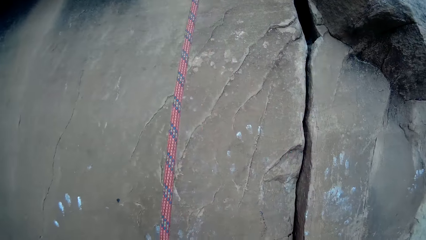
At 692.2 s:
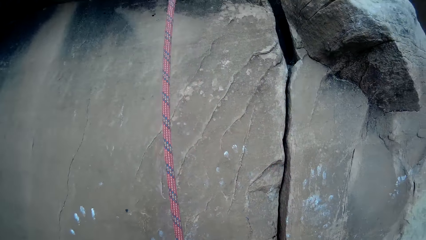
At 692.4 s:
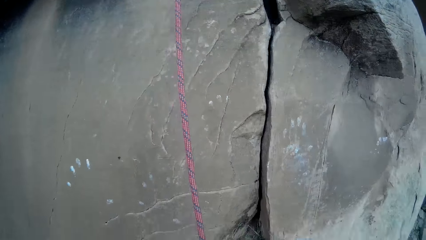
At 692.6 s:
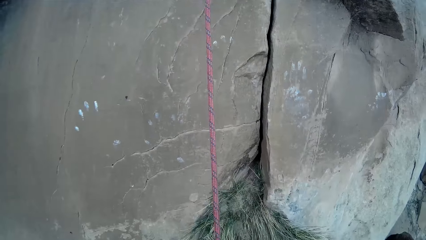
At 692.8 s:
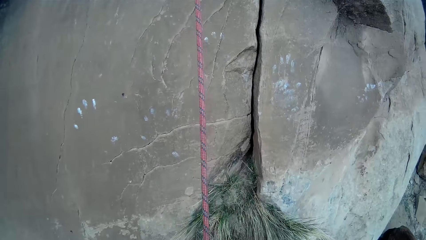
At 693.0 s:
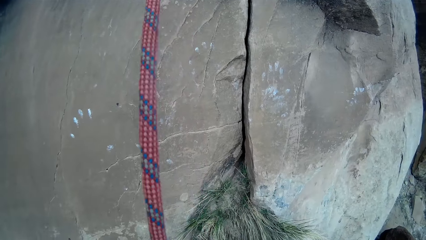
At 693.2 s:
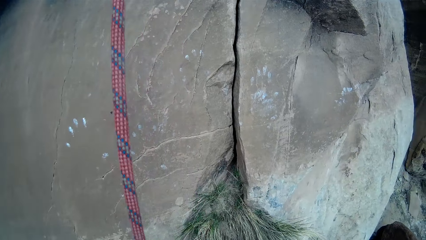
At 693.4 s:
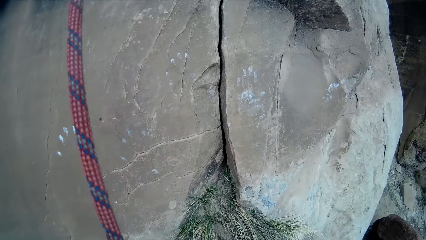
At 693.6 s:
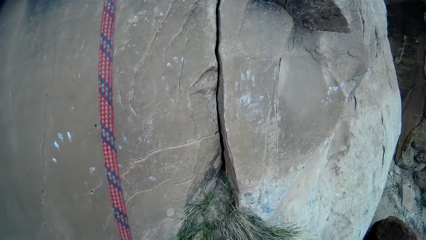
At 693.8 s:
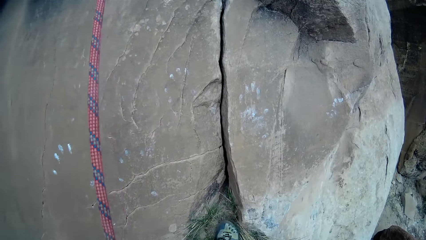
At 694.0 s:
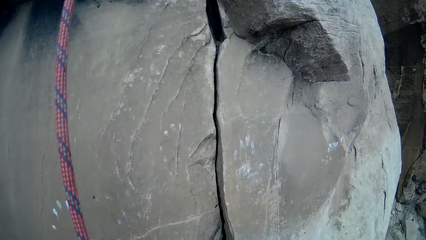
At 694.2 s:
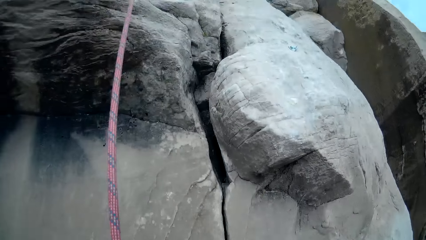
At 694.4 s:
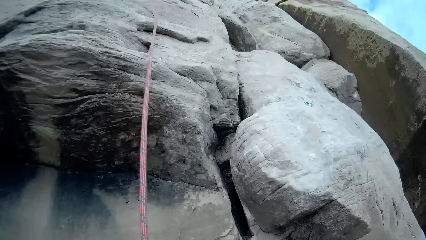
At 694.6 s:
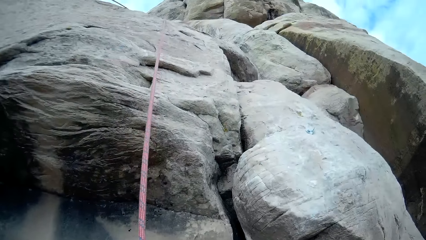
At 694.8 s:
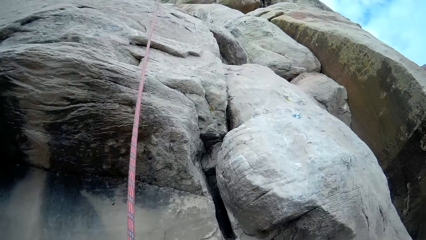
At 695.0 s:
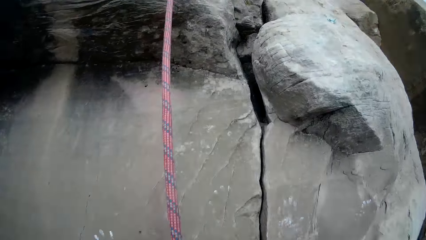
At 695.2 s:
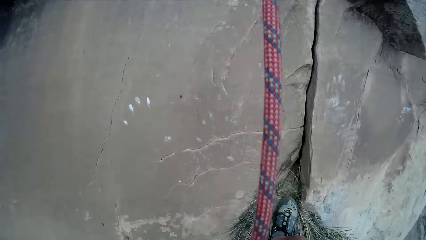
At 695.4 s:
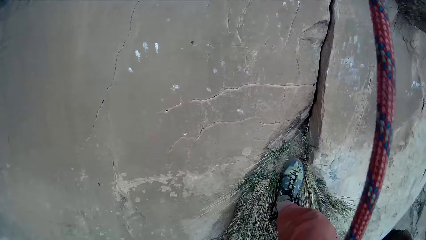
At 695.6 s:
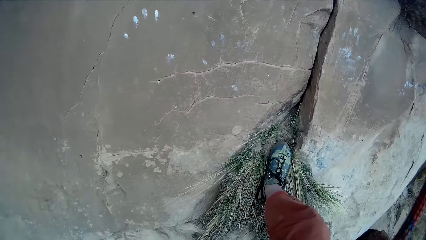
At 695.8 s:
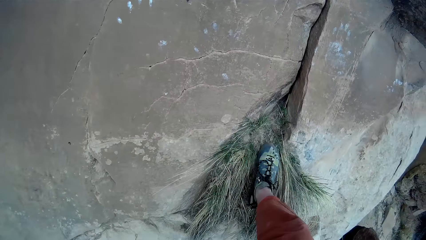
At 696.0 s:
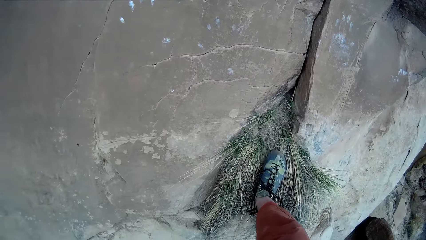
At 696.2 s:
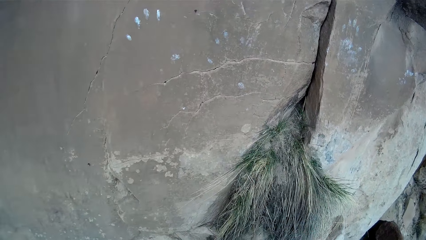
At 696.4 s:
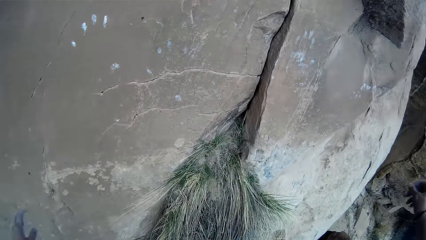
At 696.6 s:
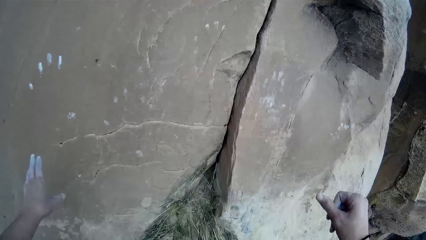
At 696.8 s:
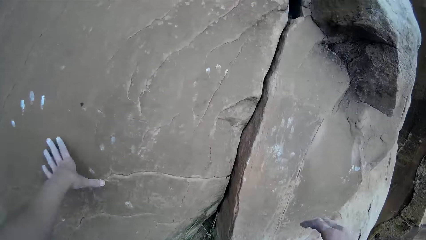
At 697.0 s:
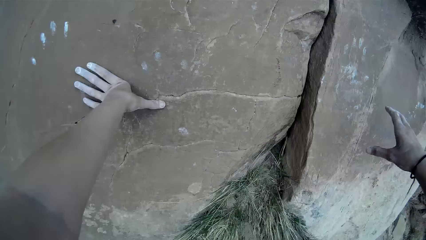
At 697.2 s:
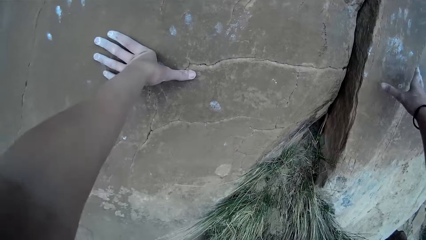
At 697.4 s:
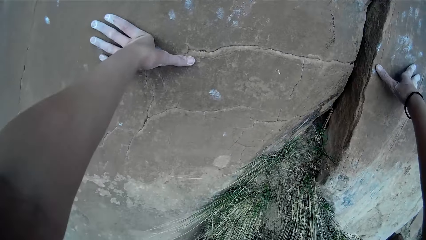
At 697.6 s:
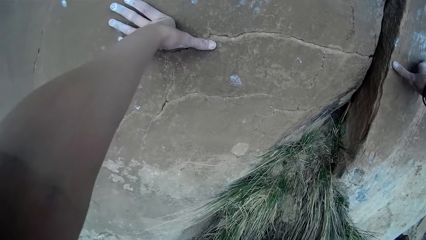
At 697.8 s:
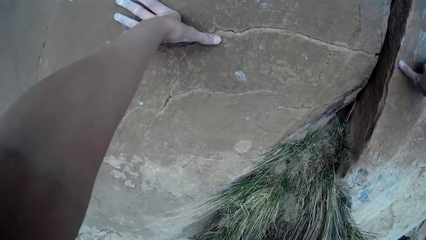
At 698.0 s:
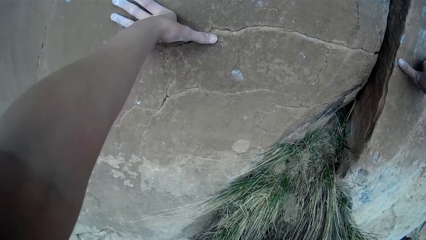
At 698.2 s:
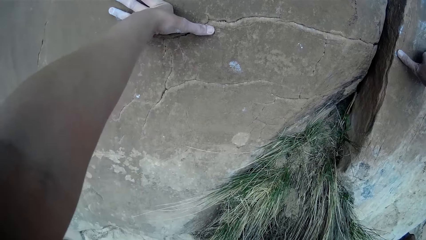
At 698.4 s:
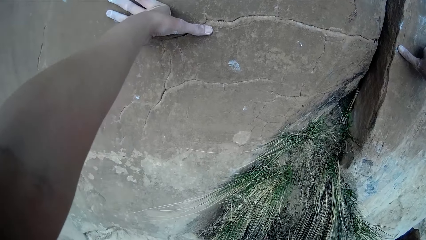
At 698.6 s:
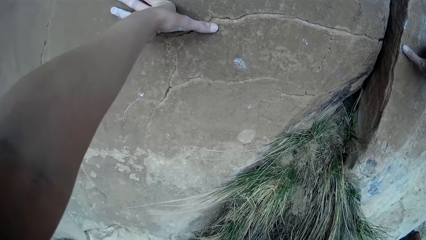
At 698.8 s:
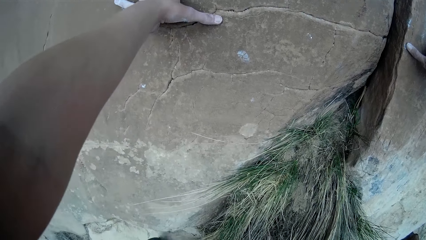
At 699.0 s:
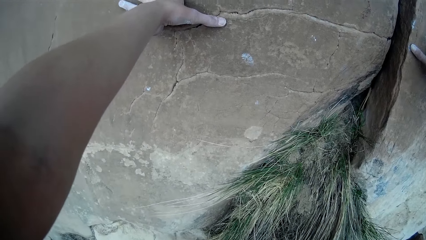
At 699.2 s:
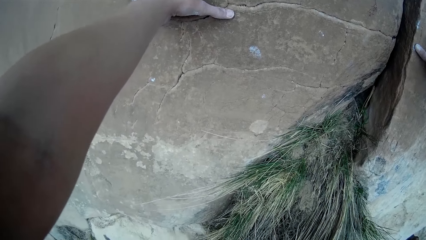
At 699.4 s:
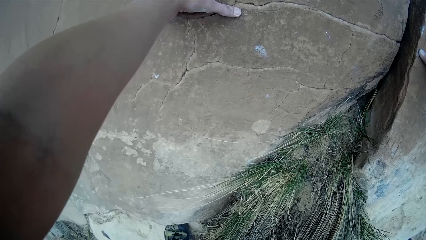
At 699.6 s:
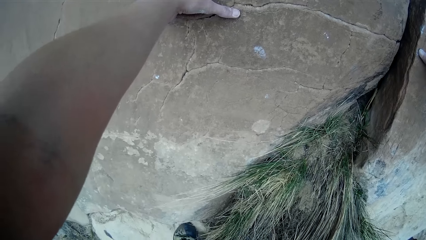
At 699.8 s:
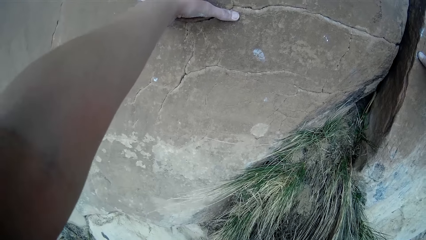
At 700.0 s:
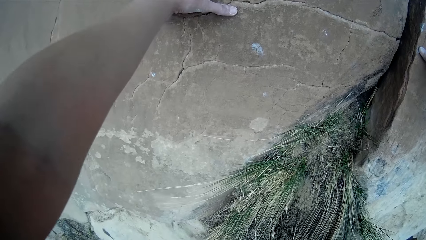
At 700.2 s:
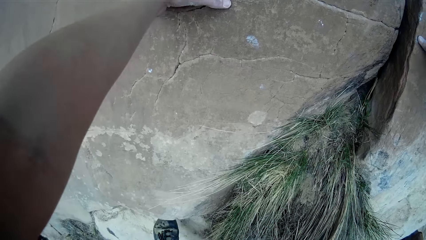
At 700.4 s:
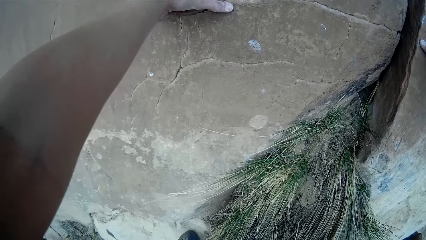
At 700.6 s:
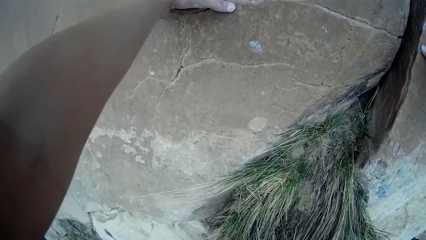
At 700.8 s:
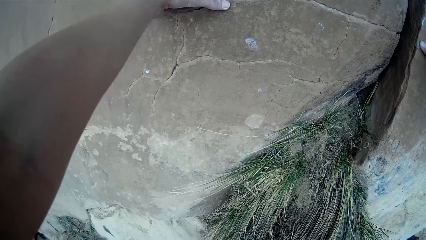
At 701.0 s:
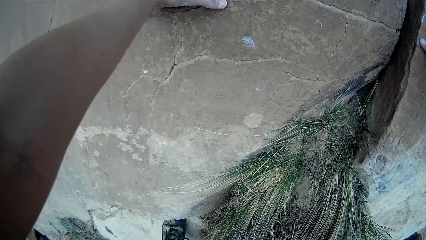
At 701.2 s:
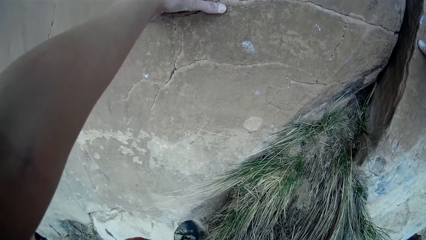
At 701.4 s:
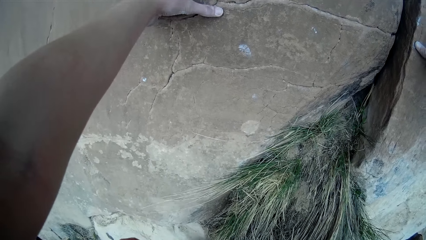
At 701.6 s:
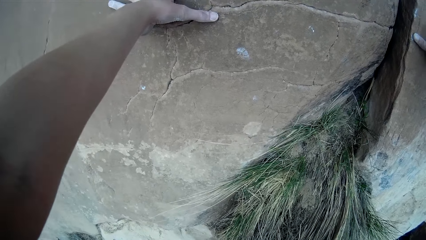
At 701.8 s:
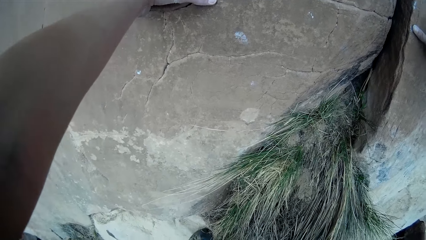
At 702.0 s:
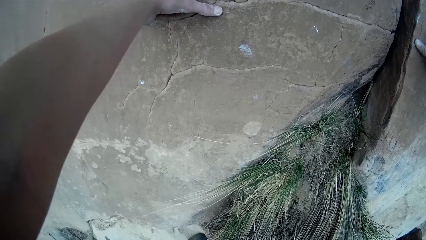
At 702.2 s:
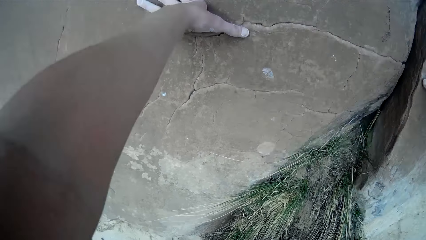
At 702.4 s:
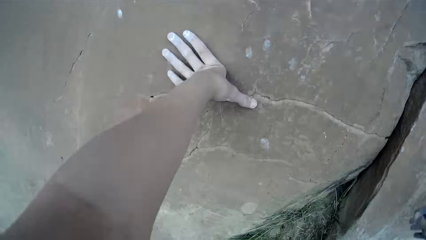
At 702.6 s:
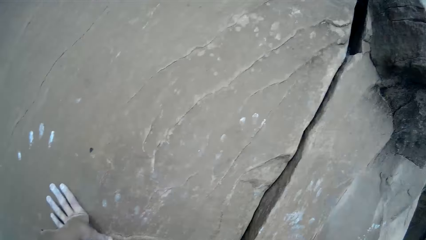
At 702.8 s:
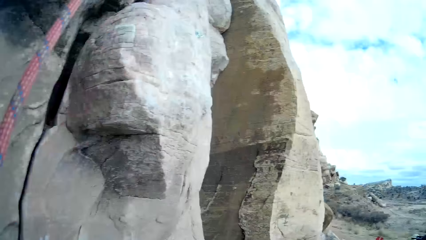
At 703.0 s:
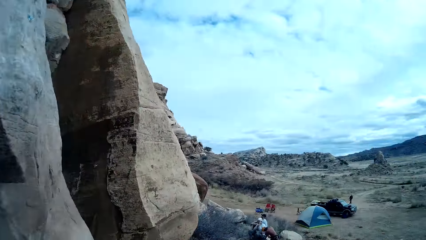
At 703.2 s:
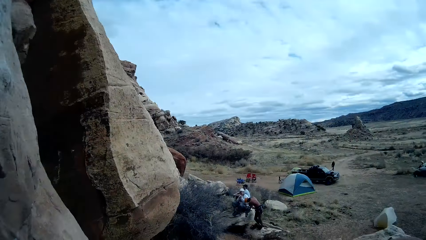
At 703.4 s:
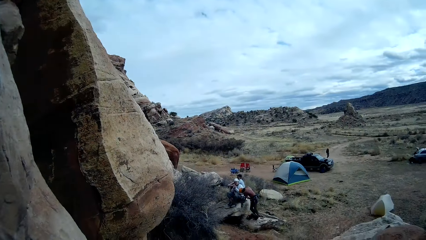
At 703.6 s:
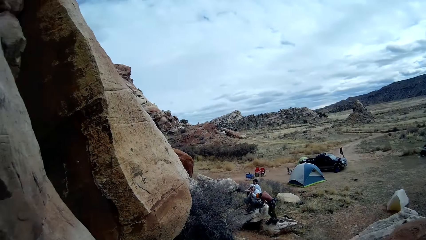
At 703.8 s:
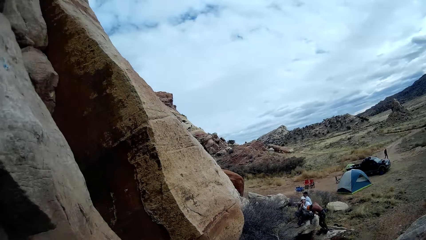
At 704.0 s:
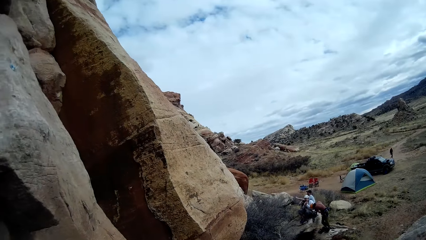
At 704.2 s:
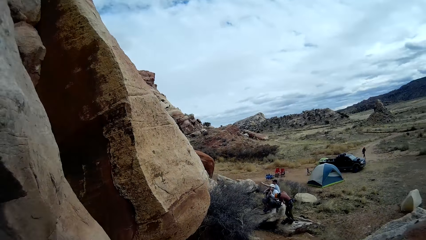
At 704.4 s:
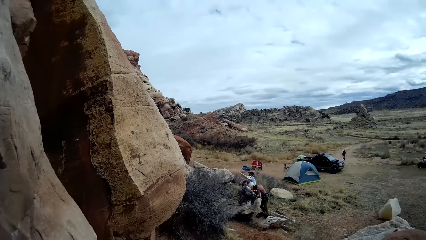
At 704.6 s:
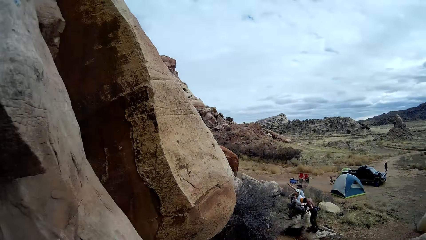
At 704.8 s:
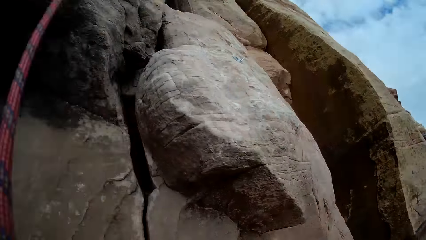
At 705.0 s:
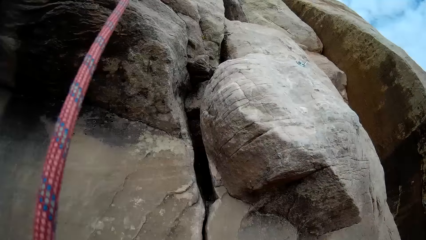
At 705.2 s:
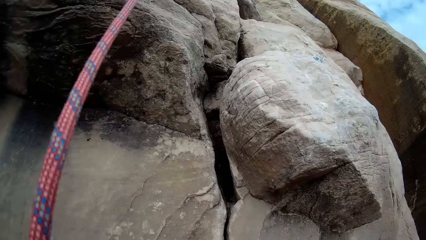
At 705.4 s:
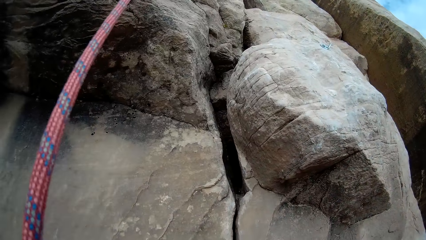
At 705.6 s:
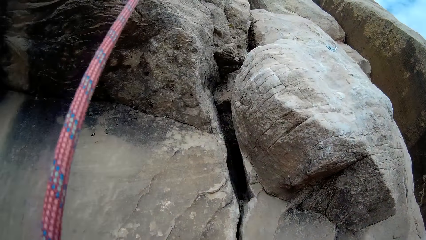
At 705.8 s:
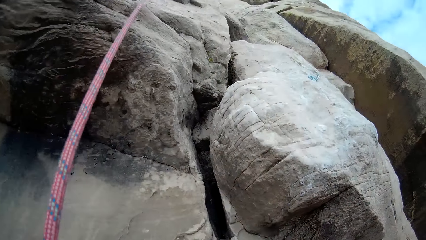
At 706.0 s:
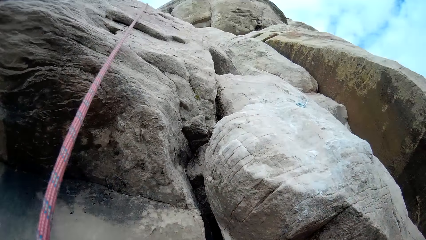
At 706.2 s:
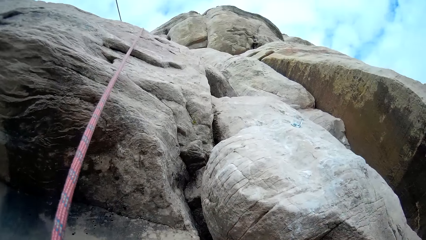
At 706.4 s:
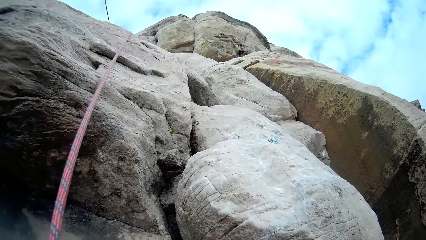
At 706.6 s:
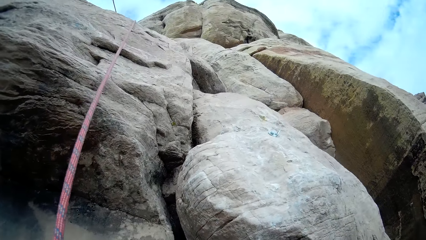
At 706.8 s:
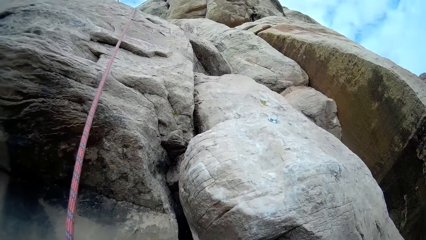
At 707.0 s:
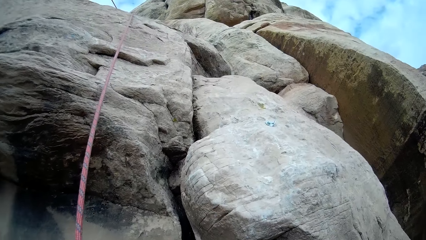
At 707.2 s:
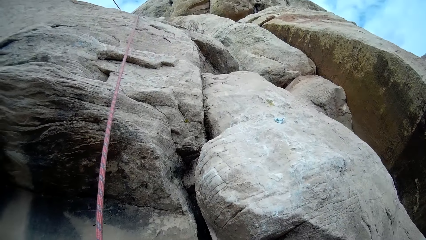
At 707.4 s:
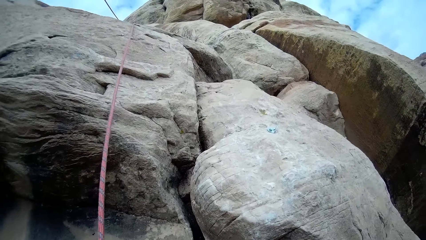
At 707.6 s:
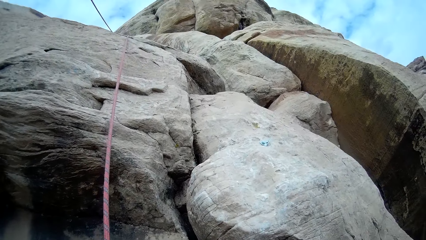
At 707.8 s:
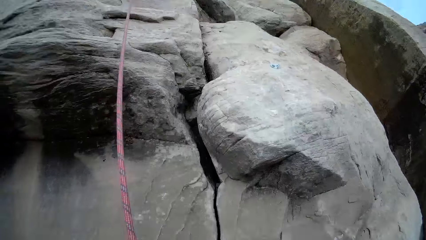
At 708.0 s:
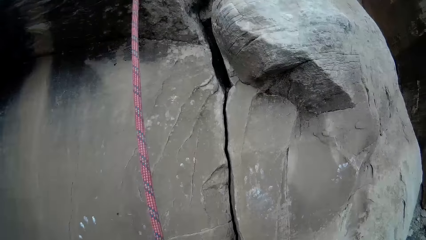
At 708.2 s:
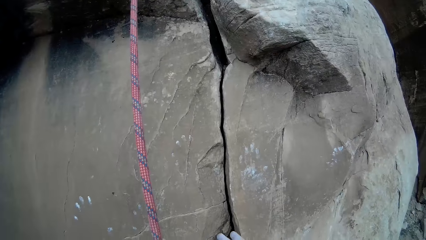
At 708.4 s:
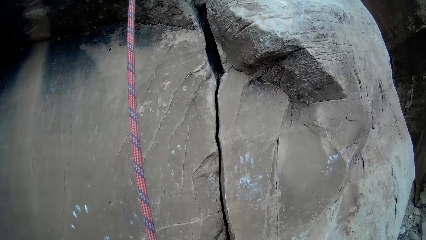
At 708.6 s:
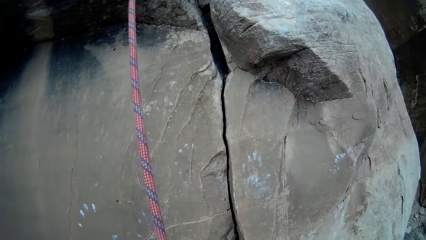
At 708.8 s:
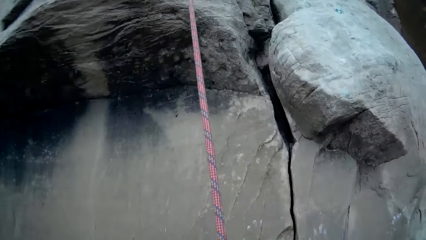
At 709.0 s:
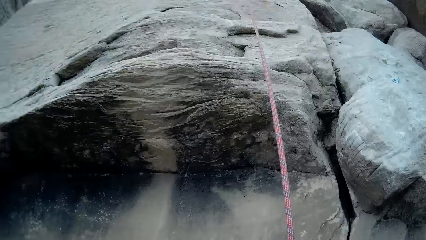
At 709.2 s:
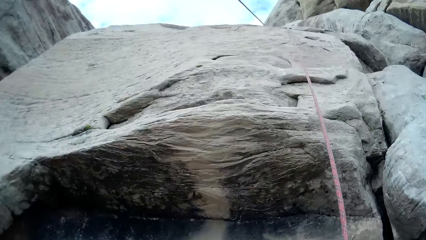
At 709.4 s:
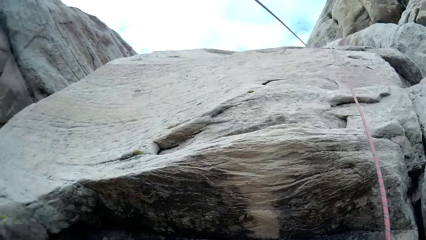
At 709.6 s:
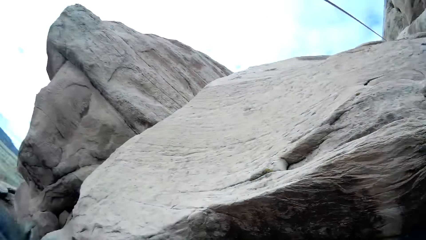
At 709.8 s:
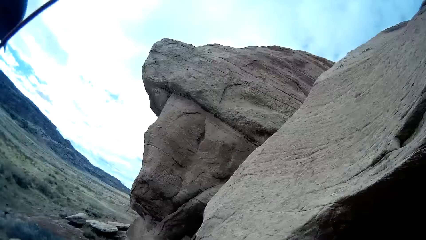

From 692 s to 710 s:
The camera wearer tests the stability of the rope. They hold a rock. They place both hands on the cliff. They look around.
